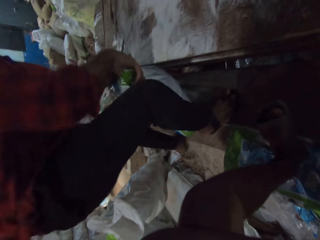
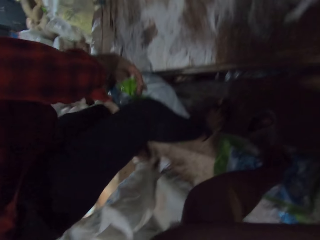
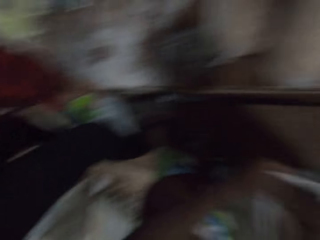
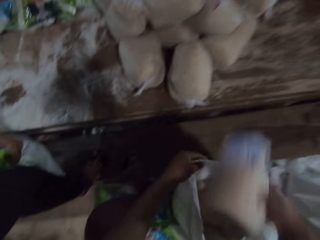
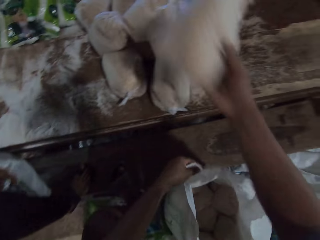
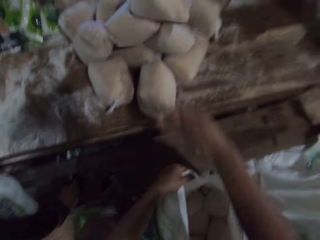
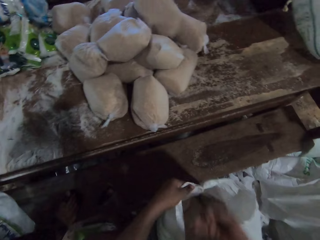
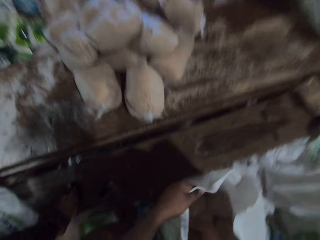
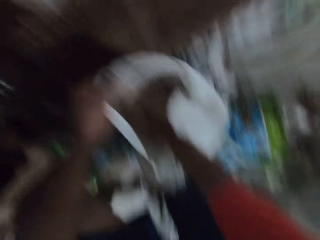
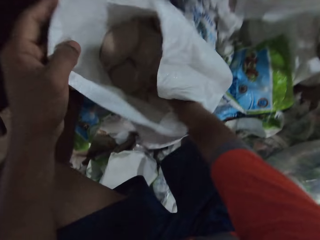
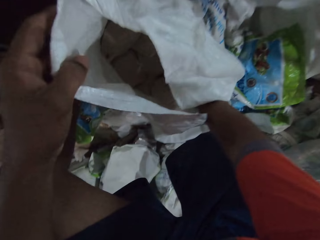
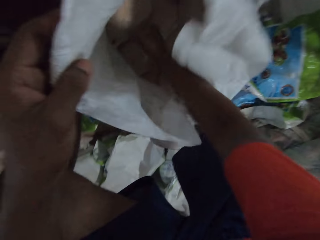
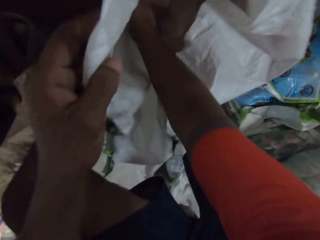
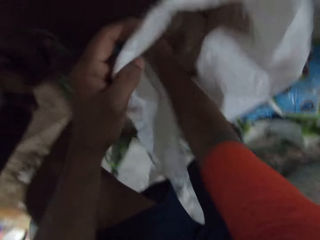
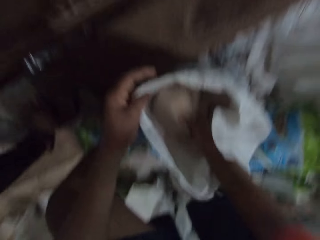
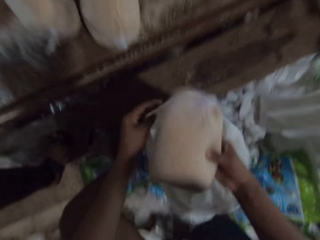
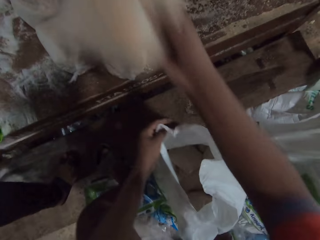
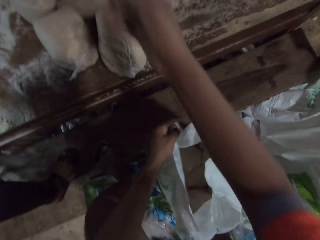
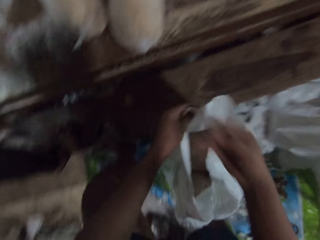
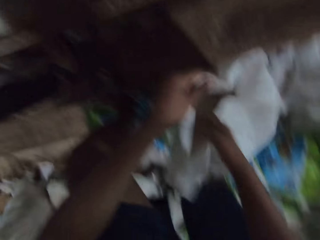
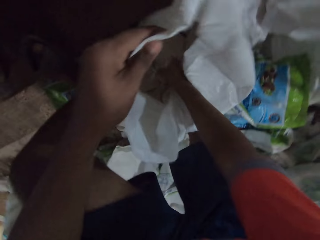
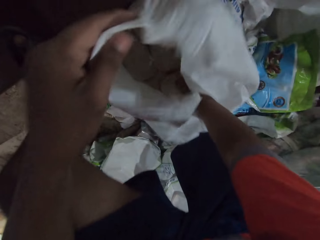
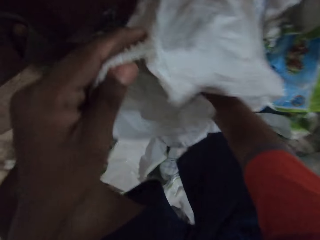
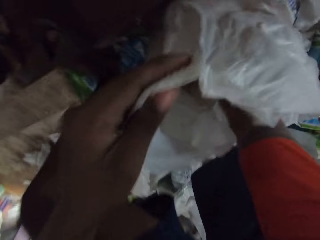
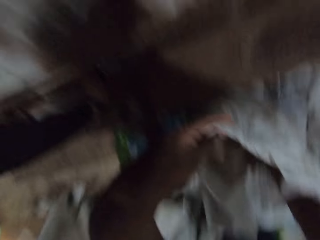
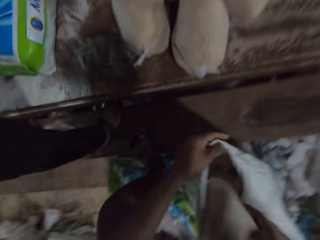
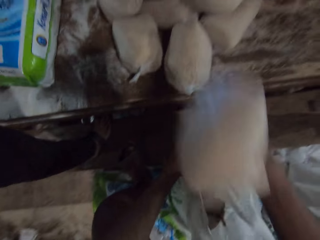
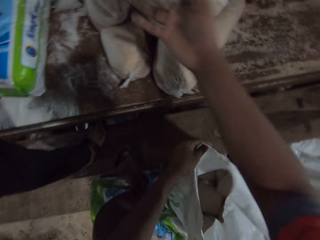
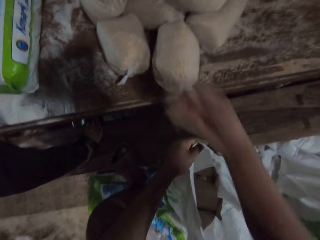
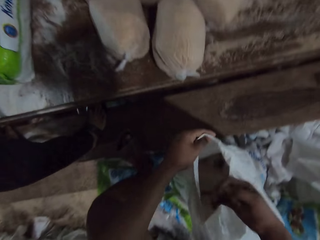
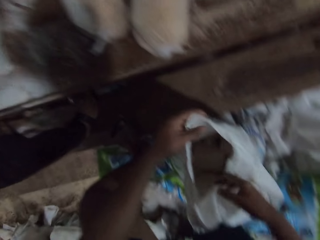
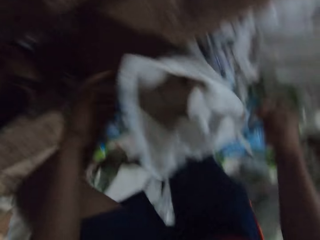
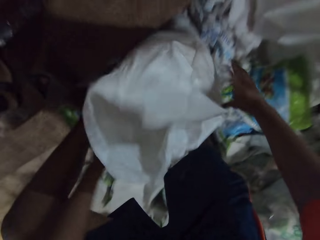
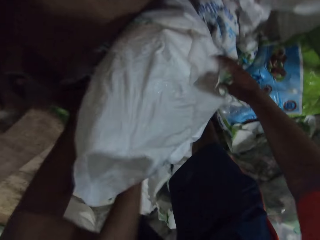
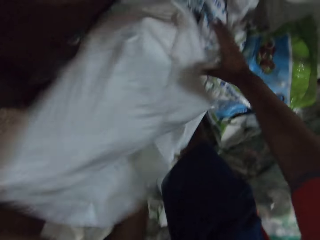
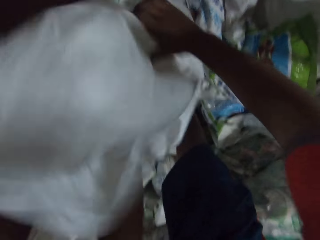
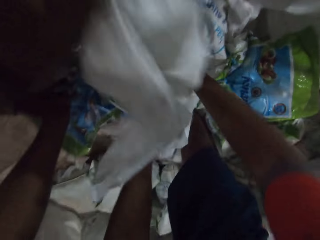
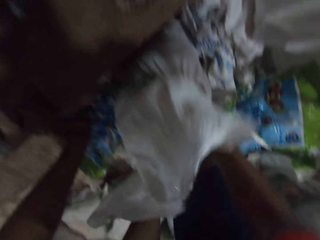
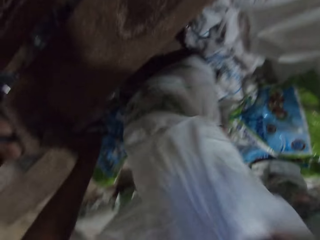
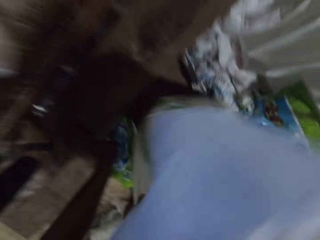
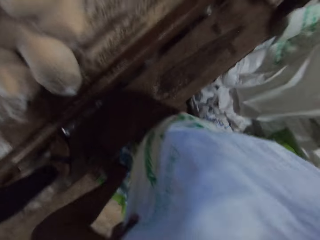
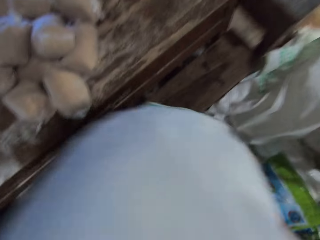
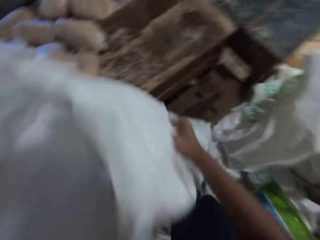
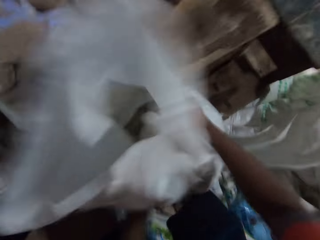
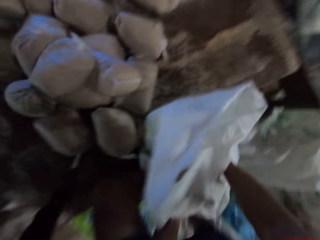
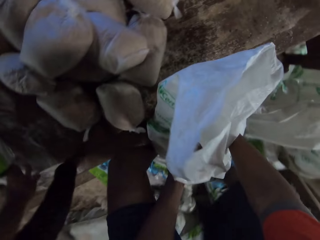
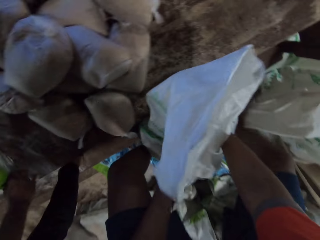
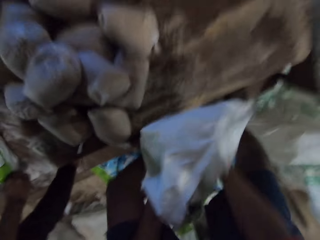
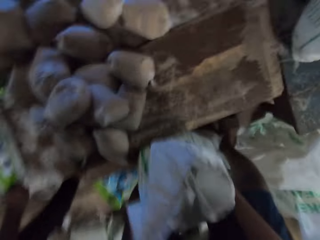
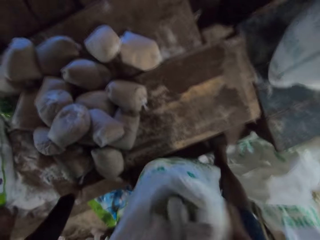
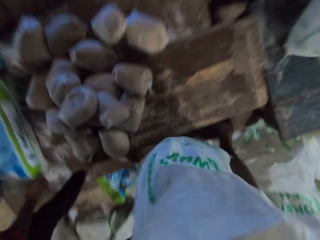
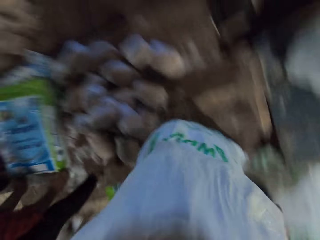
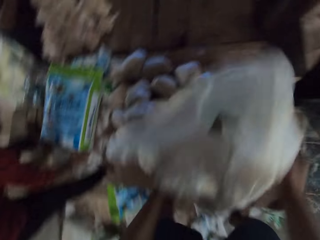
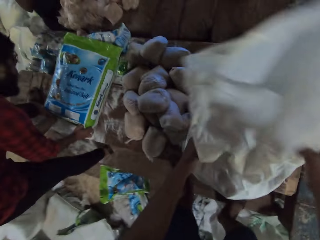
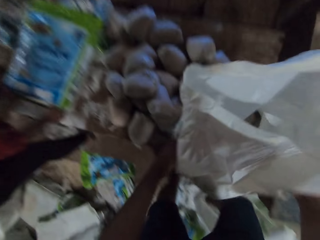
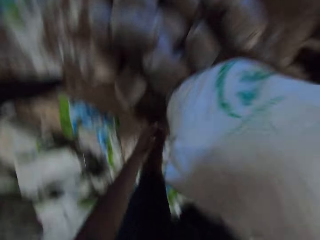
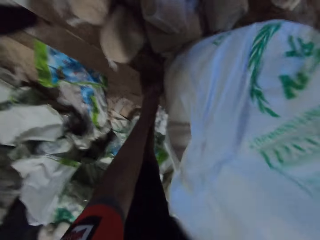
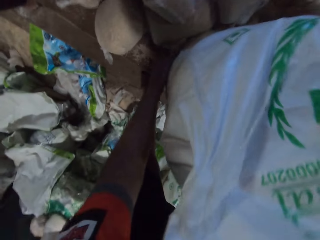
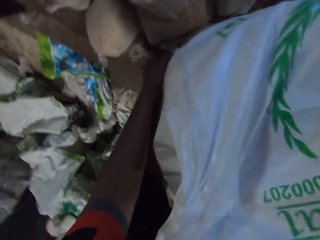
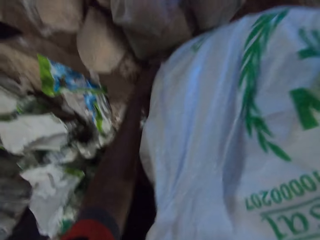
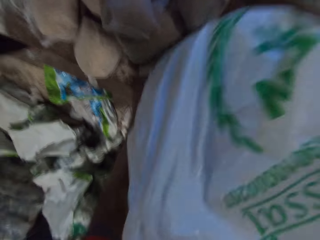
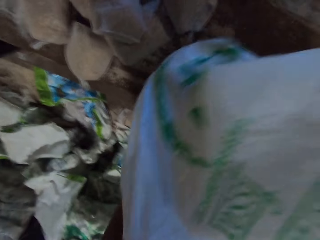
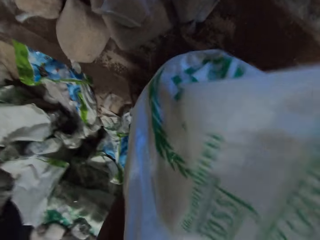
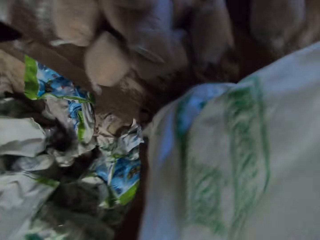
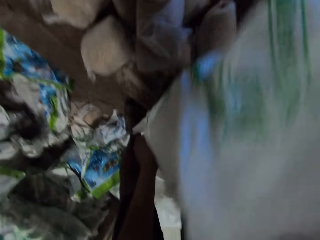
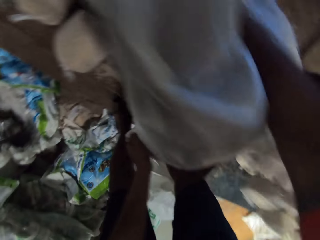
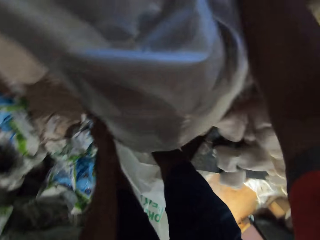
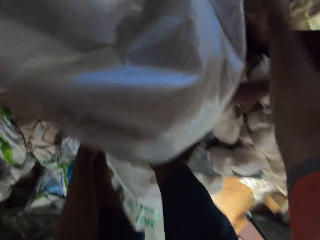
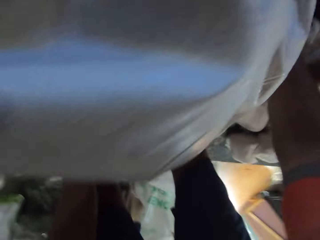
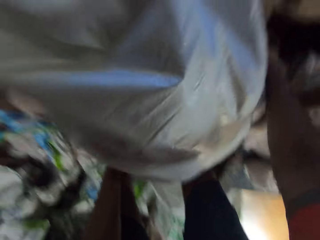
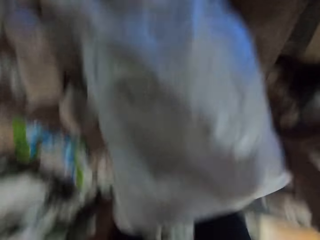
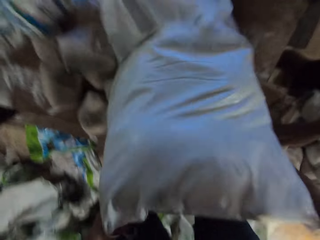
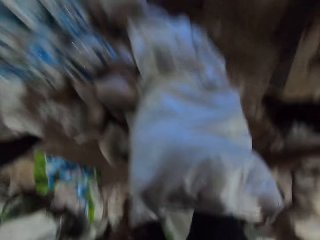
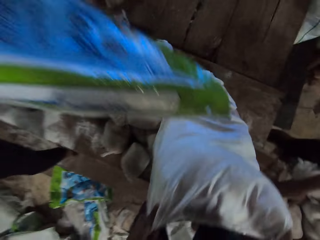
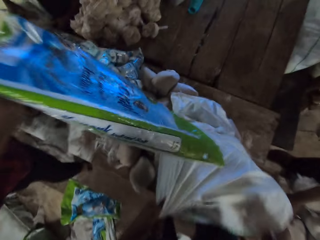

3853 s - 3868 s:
A man grabs the bag with his hands. The camera wearer picks out a bag of wheat from the bag with his right hand. He drops the bag of wheat on the table with his right hand. He picks out a bag of wheat from the bag with his right hand. He drops the bag of wheat on the table with his right hand. He picks out a bag of wheat from the bag with his right hand. He drops the bag of wheat on the table with his right hand. He picks the bag with his hands. He drops the bag on the table. He climbs the table. He removes wheat from the sack. He pours out bags of wheat from the bag to the table with his hands.

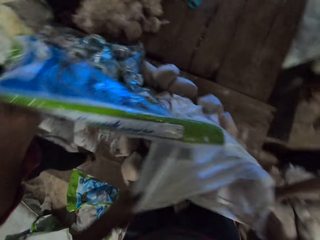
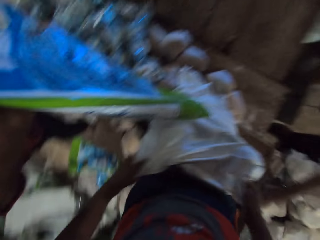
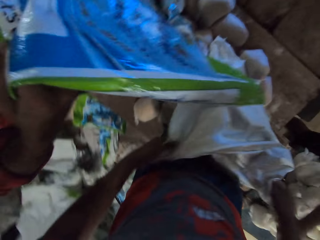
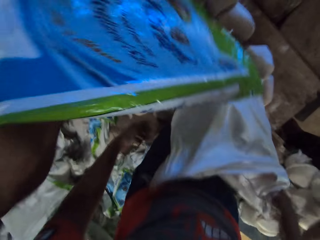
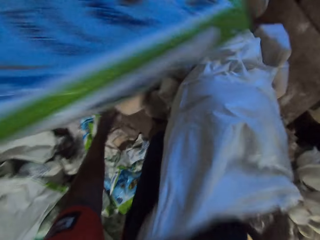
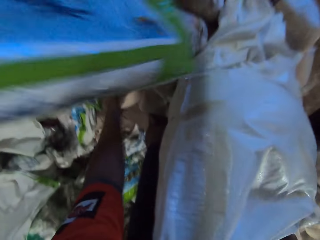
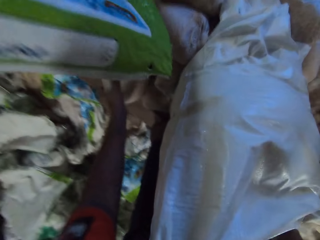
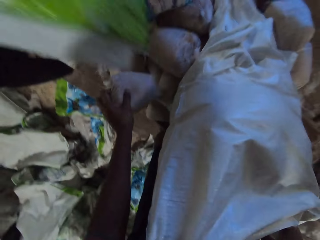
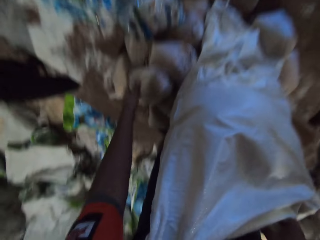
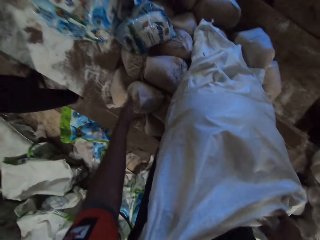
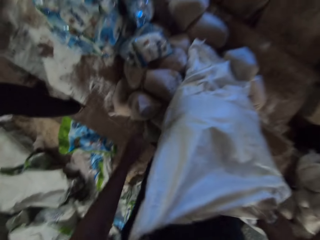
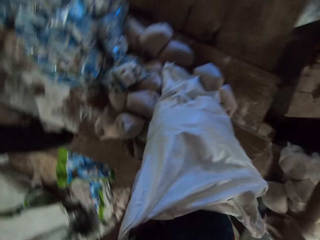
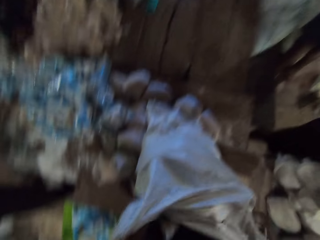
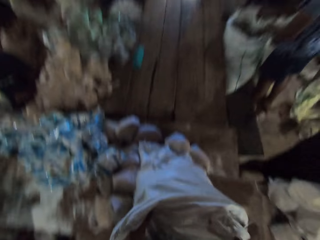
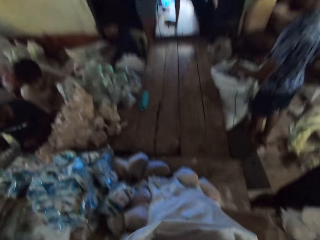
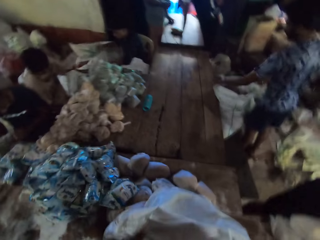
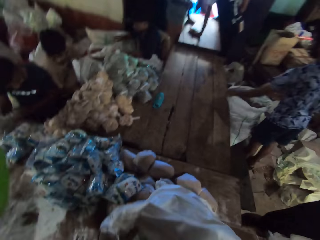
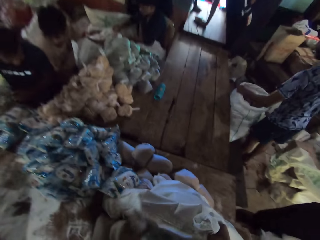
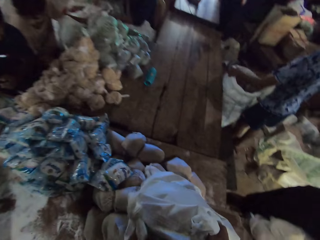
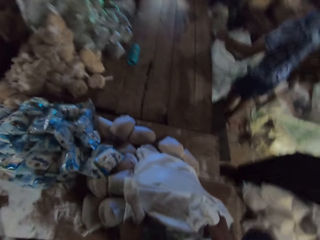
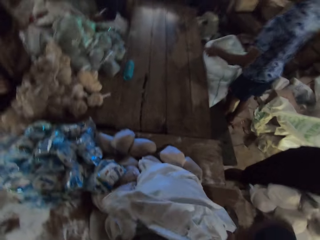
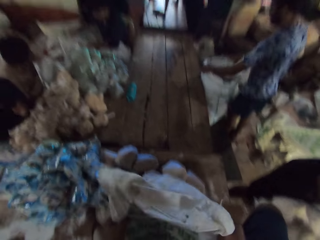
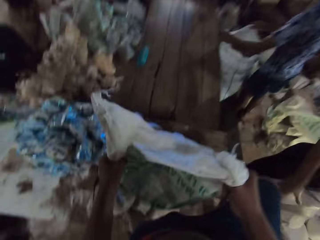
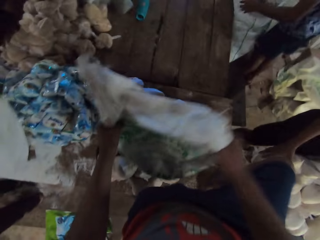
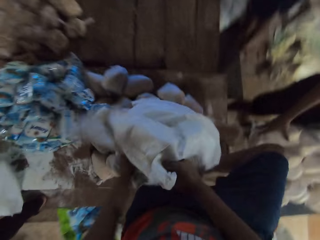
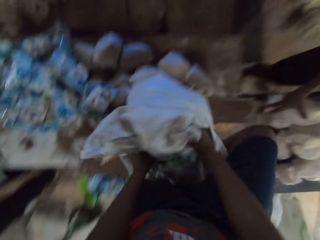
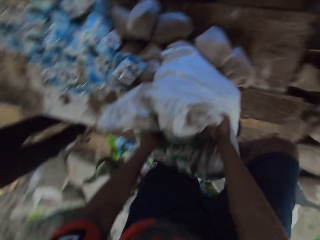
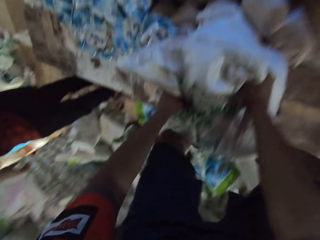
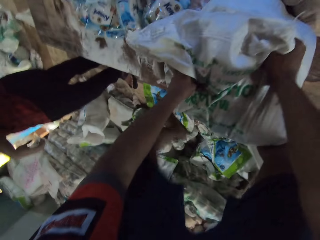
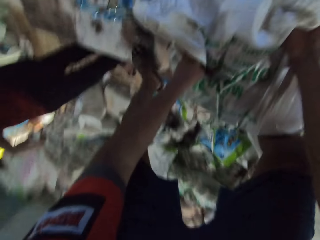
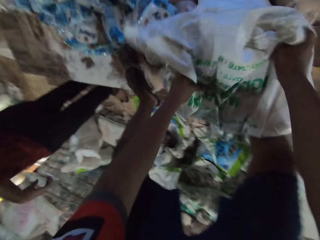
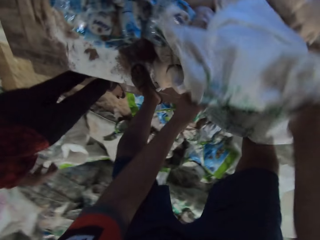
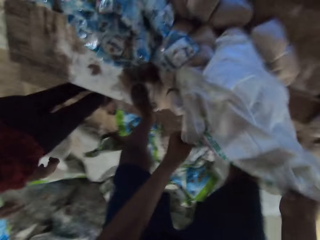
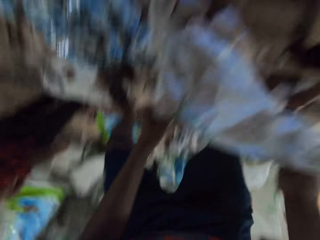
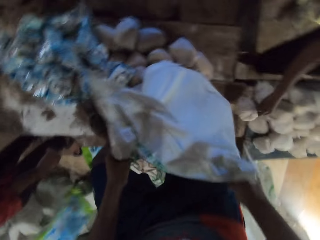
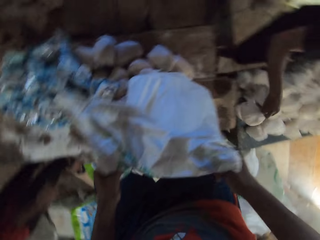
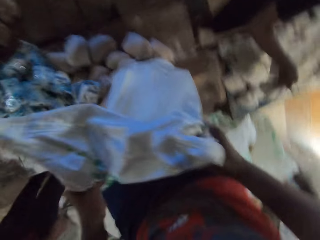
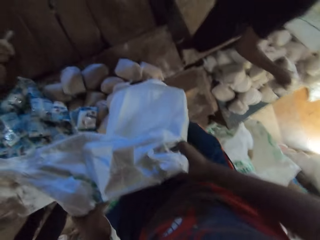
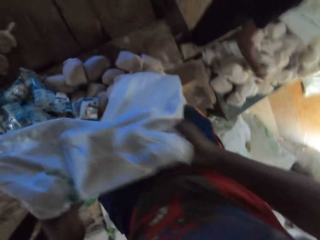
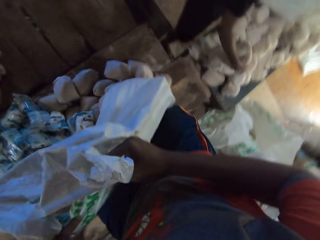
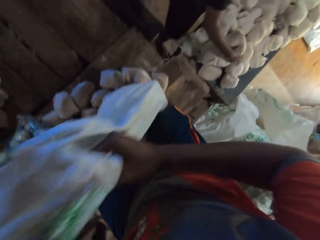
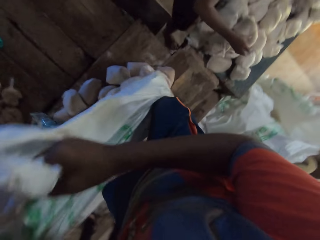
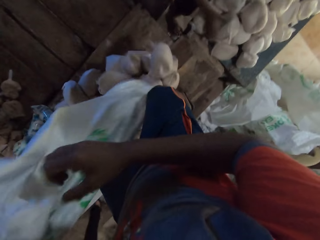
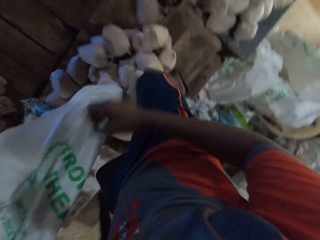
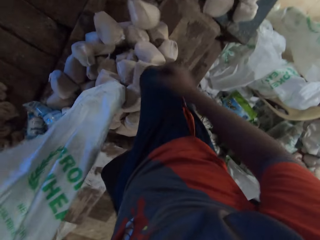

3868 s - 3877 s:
The camera wearer adjusts a bag of wheat on the table with his left hand. He removes wheat from the sack. He climbs the table. A man arranges bags of wheat on the table with his right hand.
